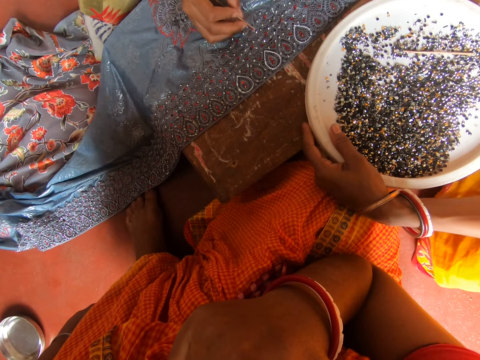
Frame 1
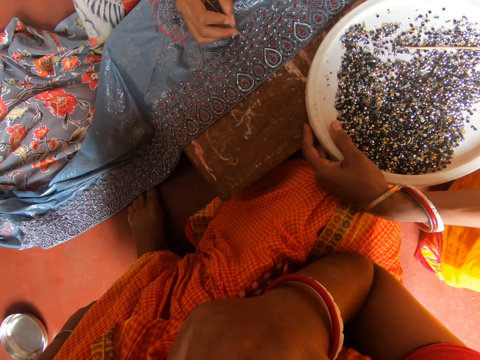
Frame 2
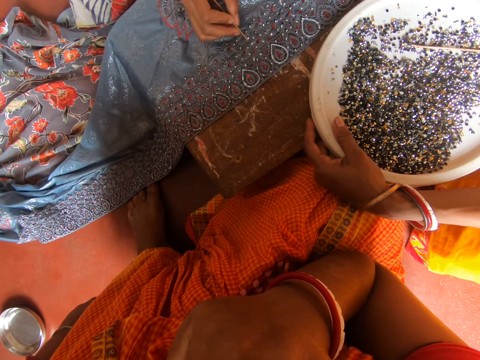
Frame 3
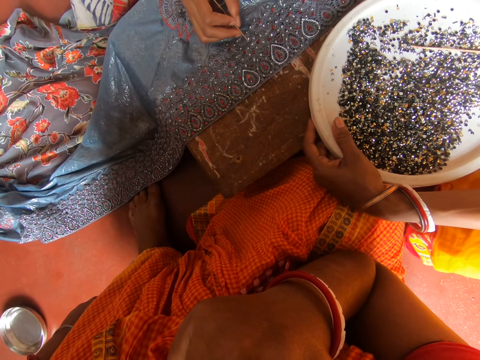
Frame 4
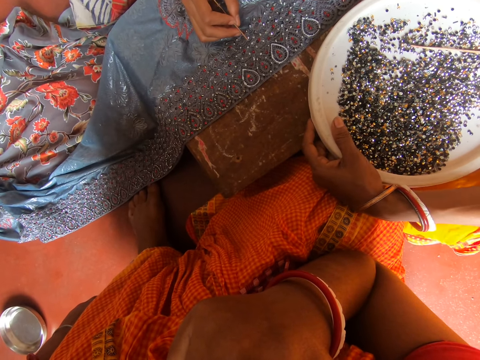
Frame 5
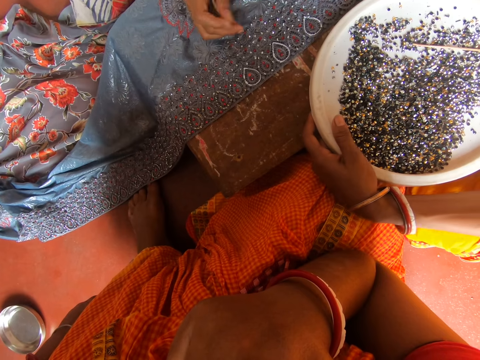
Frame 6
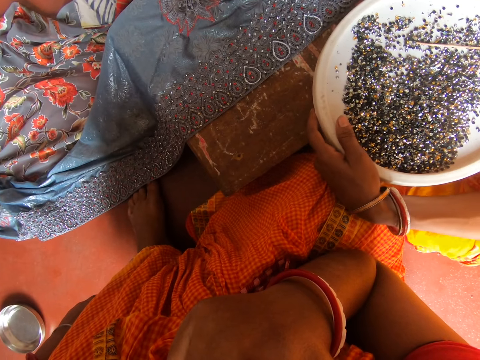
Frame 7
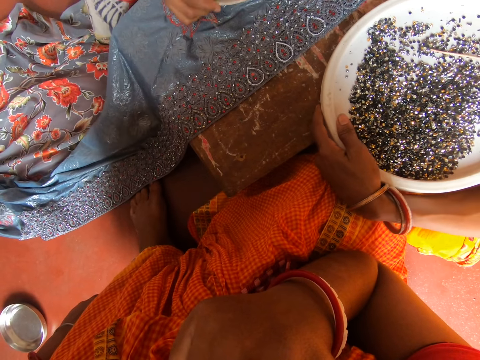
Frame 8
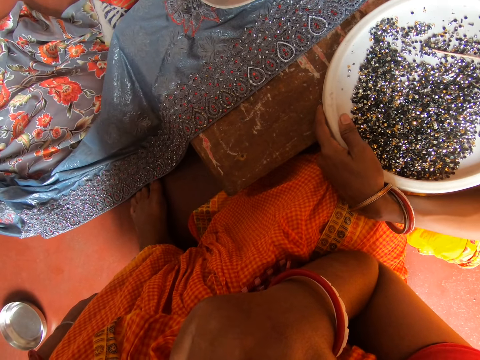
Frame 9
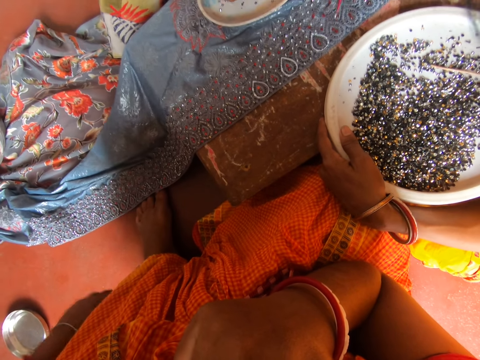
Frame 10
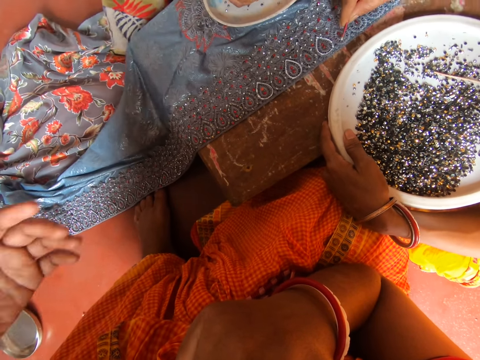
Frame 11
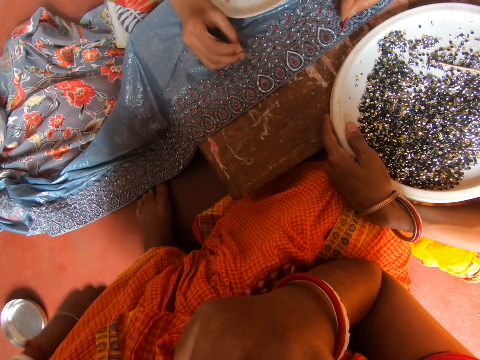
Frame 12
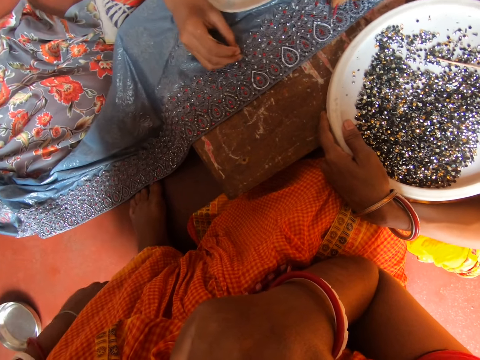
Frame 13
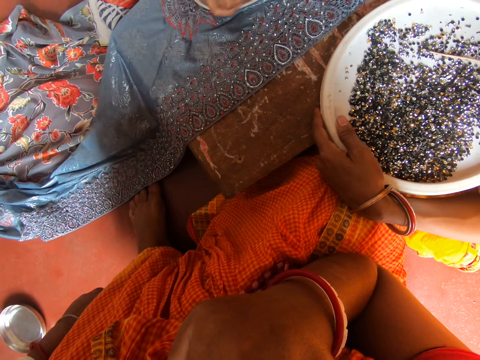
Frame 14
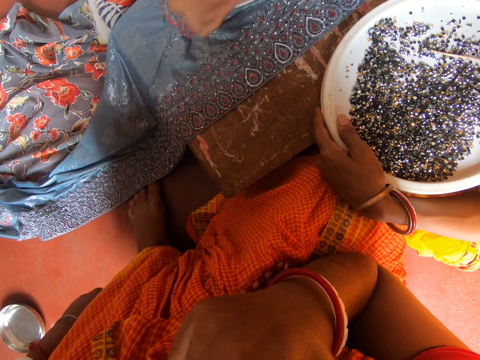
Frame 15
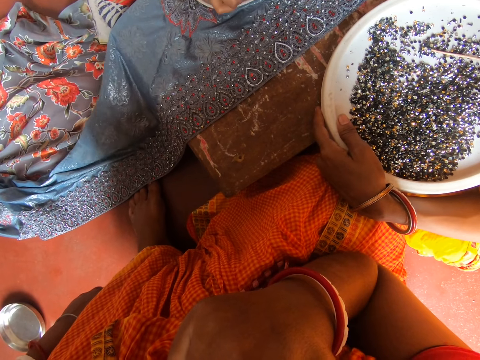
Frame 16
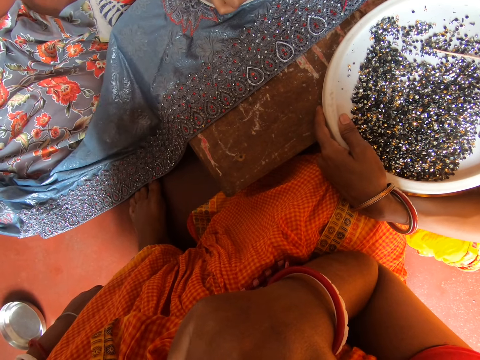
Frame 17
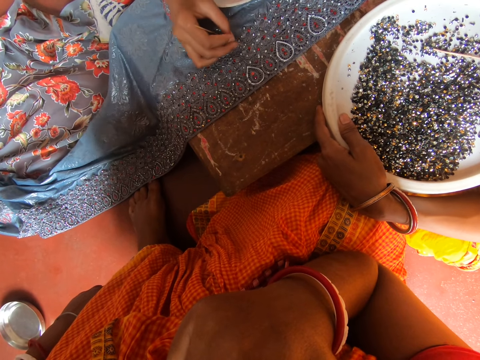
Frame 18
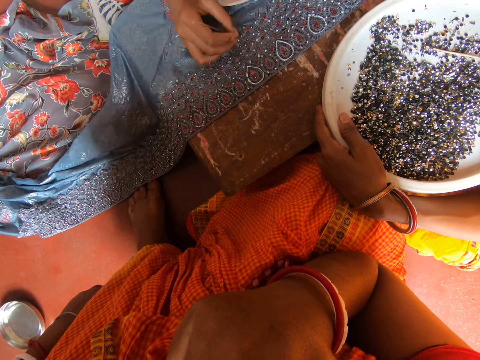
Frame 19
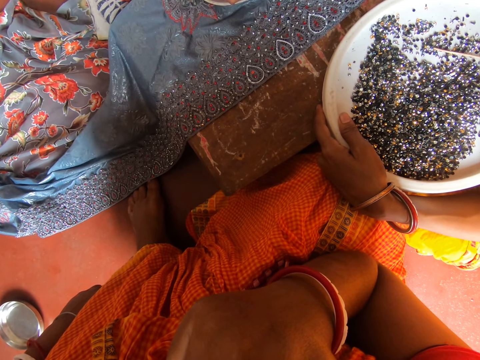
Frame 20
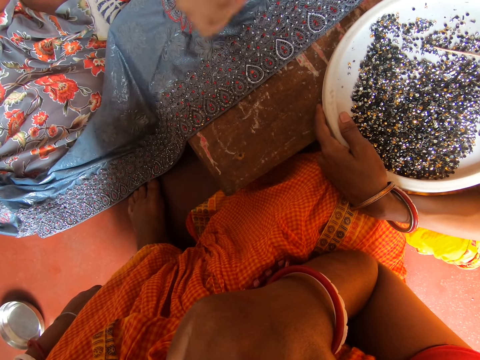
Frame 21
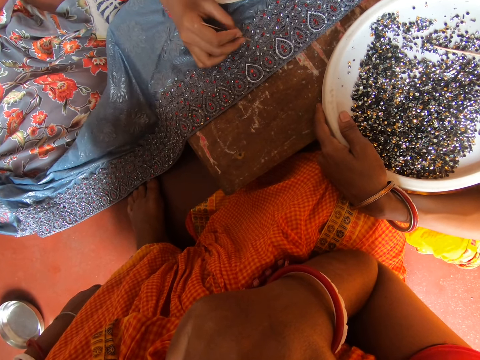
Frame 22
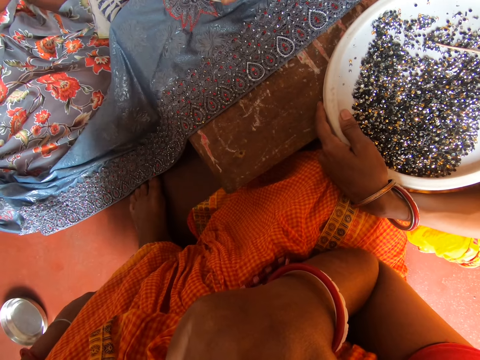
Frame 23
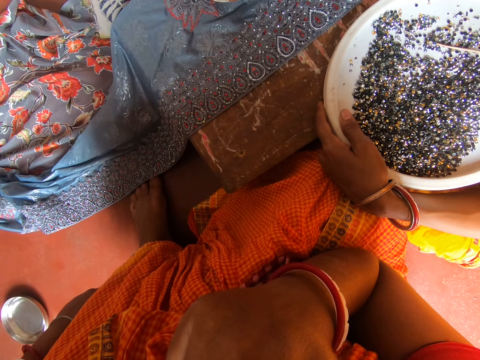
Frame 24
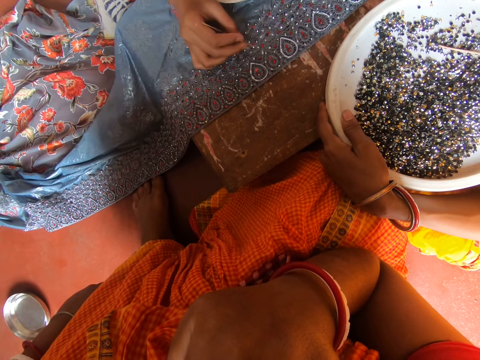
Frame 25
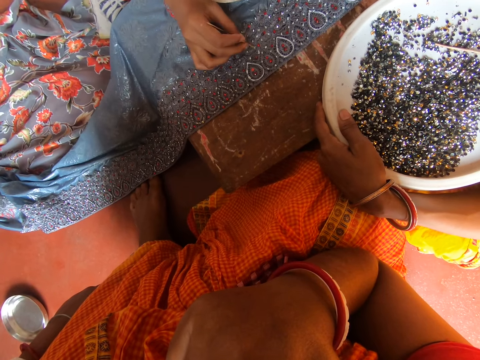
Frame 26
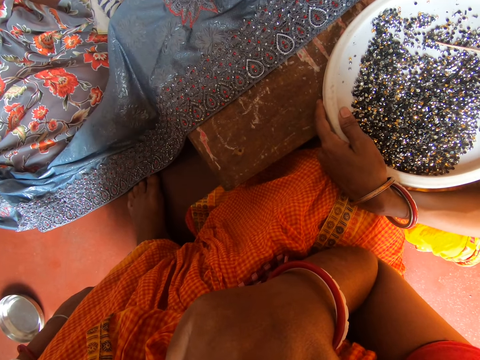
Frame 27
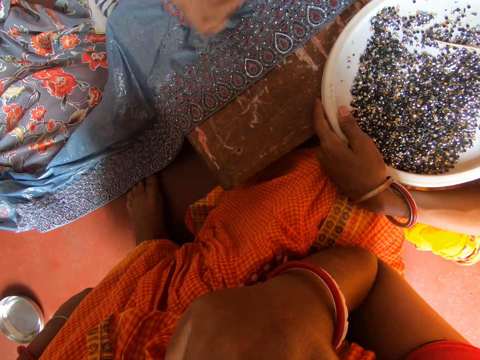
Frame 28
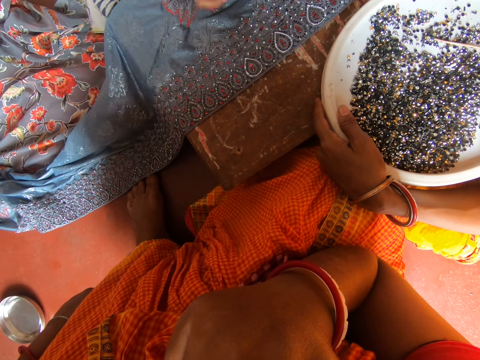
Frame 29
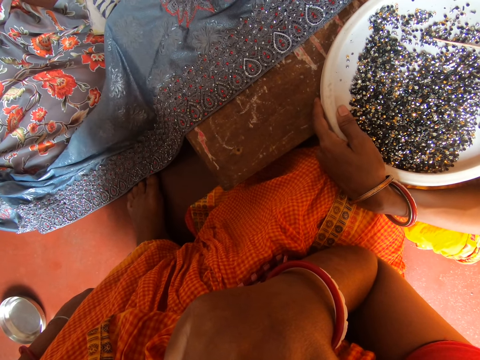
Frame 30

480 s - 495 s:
The camera wearer moves a bit. A woman moves the left hand. Another woman removes a bin from the fabric with a pin. The camera wearer draws flowers on the fabric with a marker.

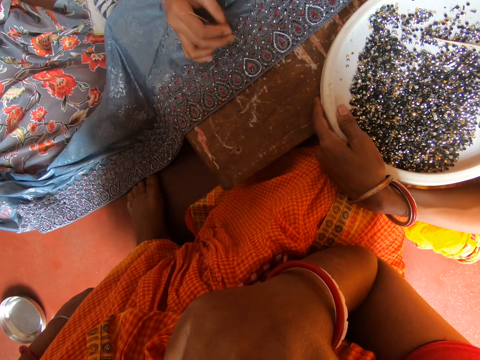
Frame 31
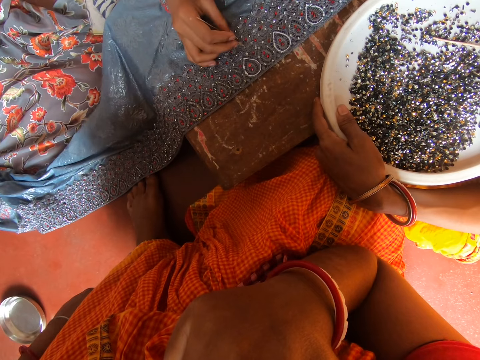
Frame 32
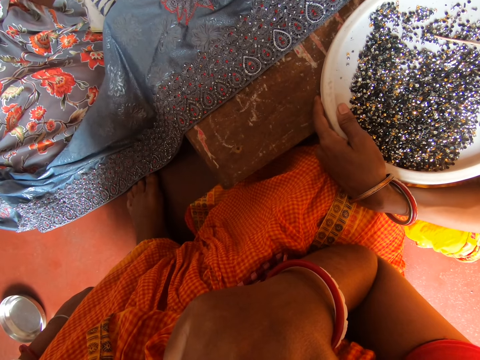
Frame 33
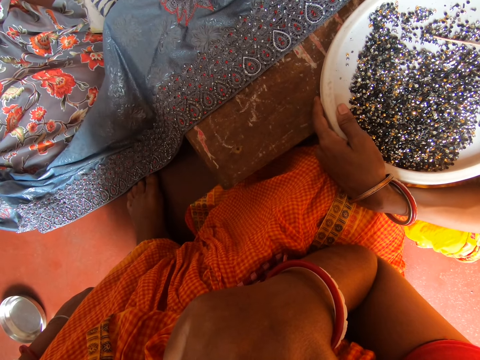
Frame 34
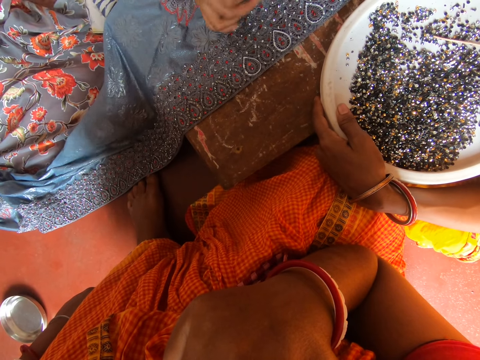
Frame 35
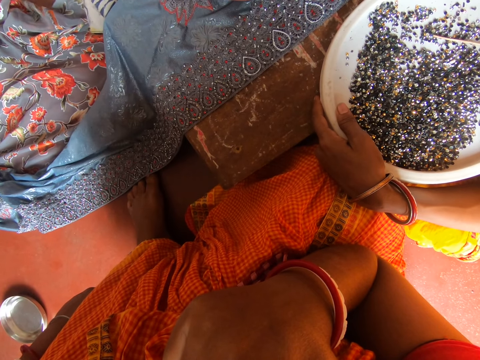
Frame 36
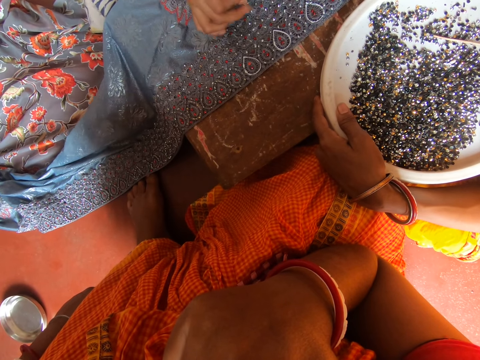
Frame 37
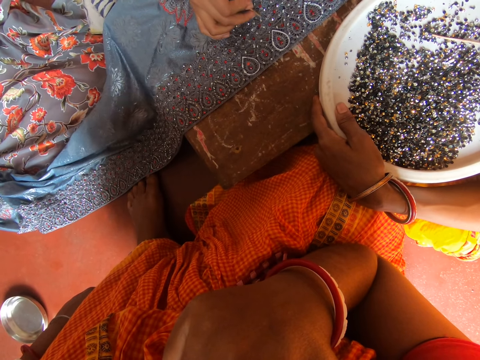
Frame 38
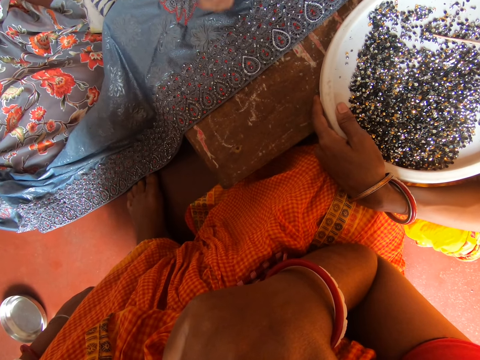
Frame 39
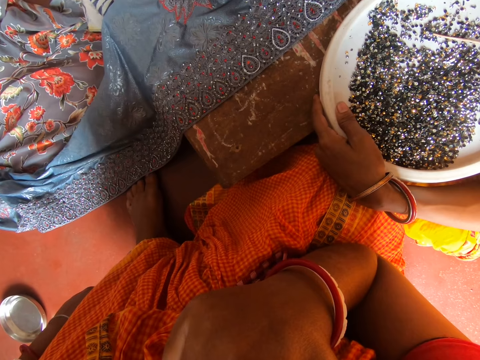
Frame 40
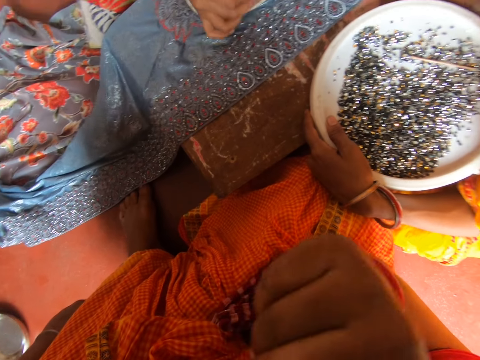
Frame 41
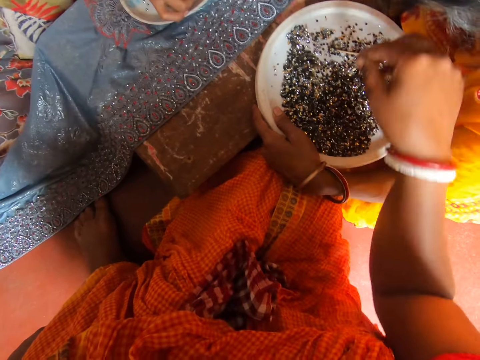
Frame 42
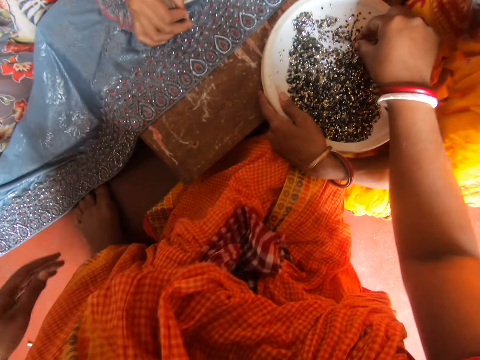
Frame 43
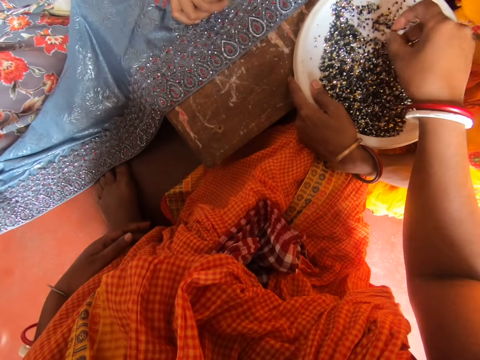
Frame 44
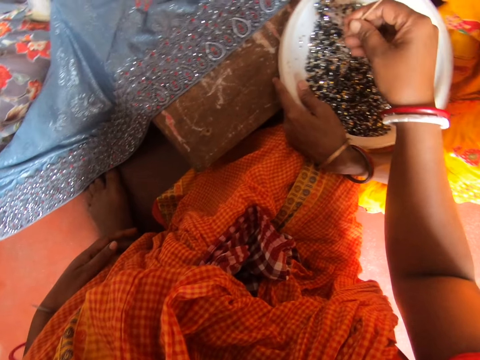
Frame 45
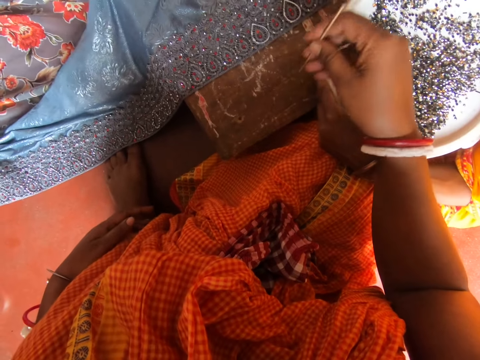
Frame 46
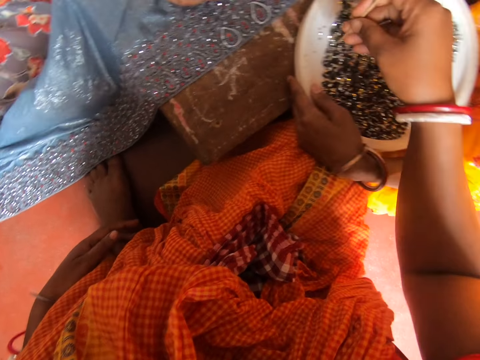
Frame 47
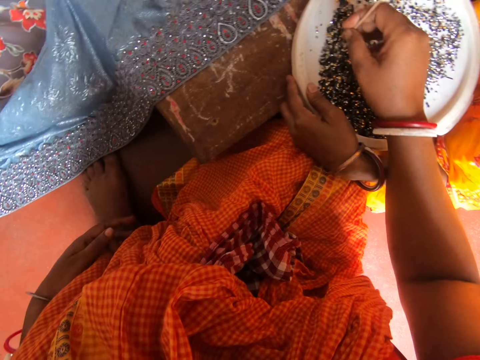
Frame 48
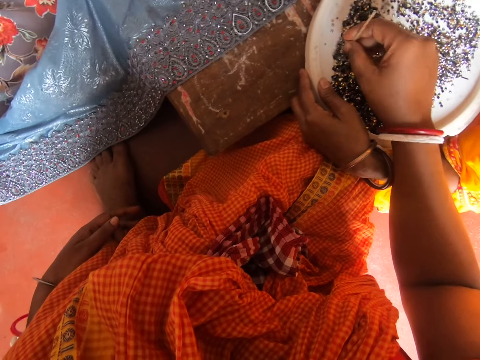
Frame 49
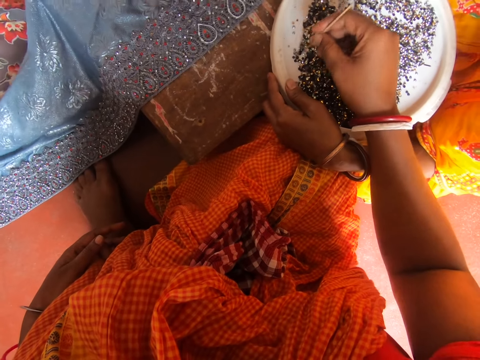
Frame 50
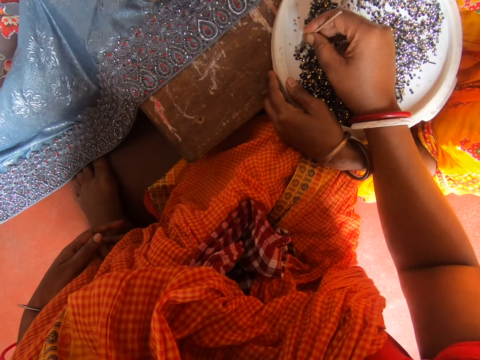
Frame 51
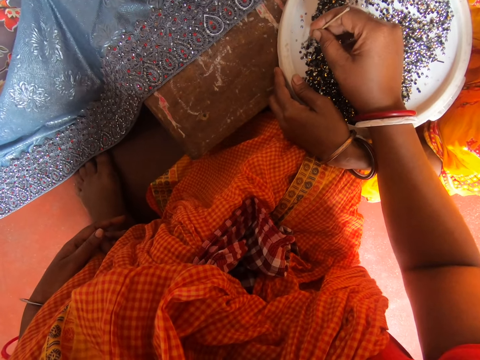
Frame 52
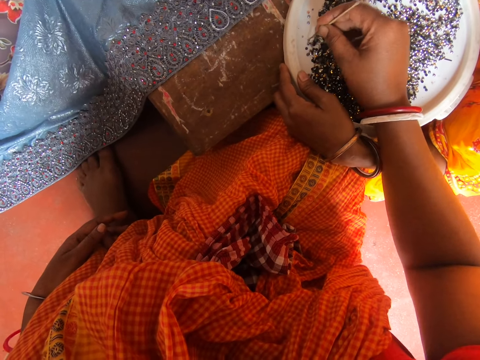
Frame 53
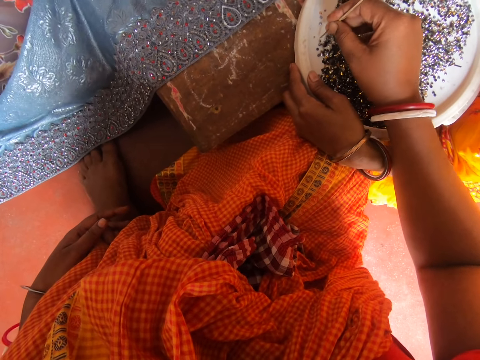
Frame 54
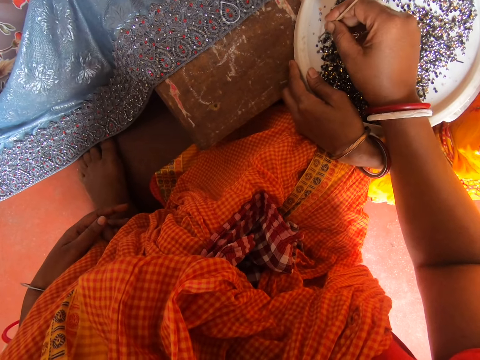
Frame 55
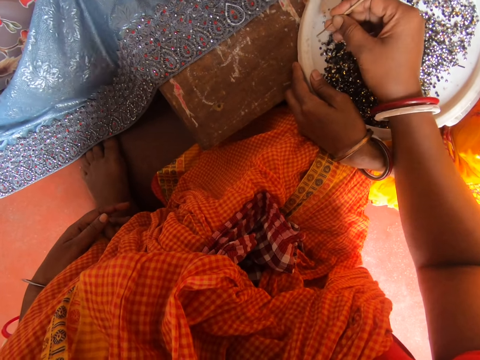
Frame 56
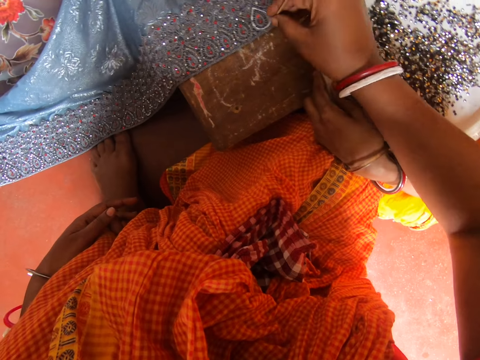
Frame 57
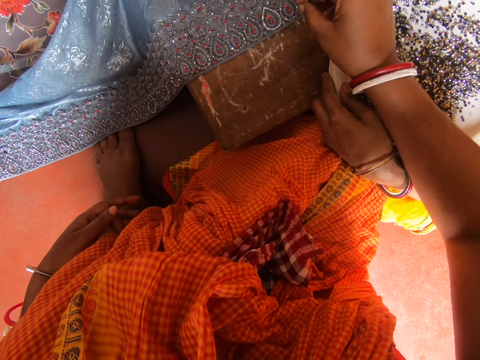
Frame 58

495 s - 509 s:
A woman picks bins from the tray with the right hand. The camera wearer moves bins with a pin on the tray. They decorate the cloth with the beads. The woman picks bins from the tray with a pin.
